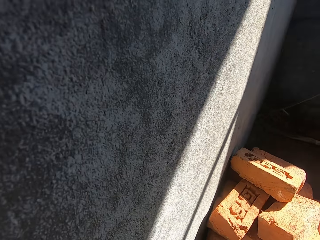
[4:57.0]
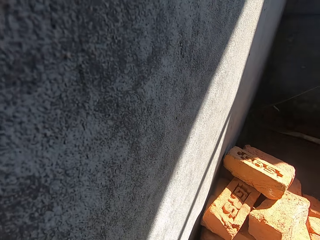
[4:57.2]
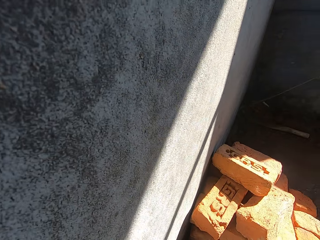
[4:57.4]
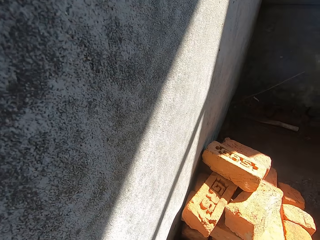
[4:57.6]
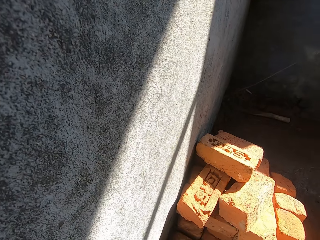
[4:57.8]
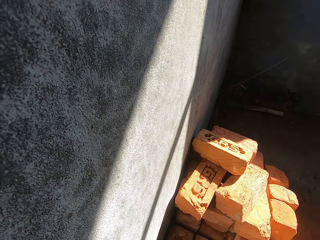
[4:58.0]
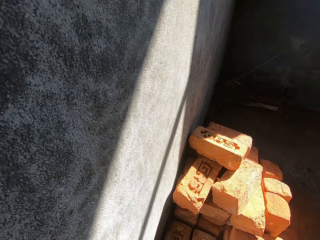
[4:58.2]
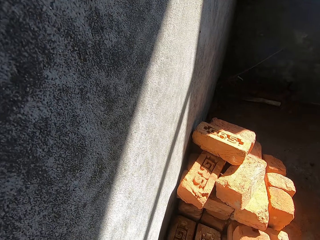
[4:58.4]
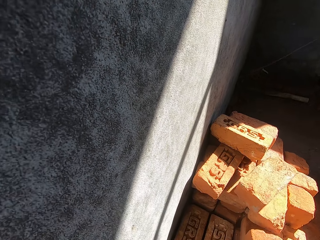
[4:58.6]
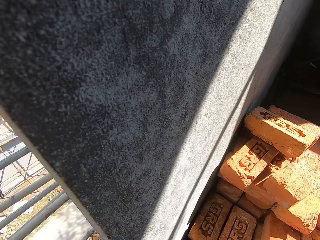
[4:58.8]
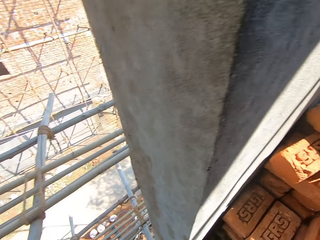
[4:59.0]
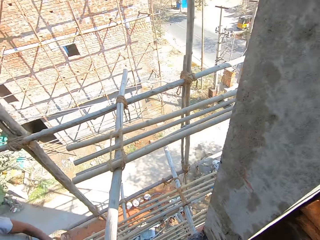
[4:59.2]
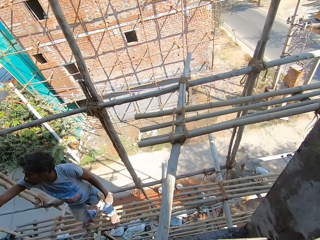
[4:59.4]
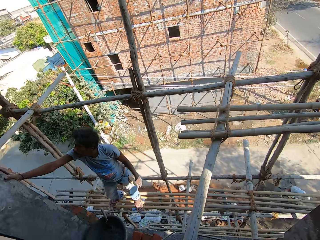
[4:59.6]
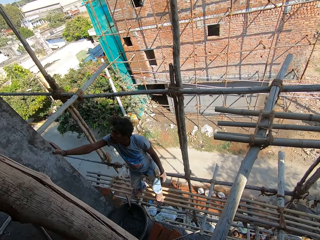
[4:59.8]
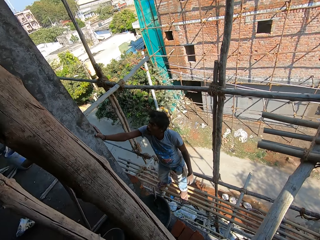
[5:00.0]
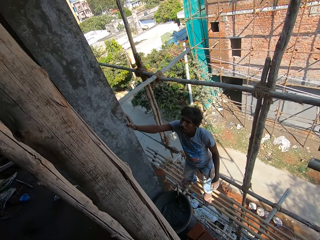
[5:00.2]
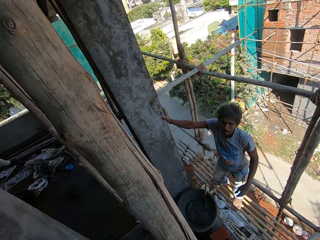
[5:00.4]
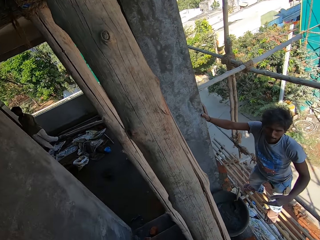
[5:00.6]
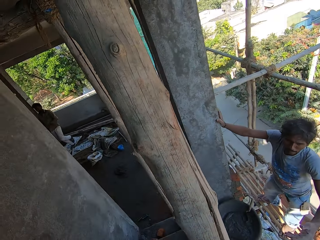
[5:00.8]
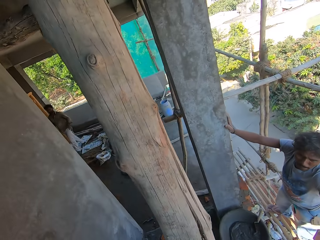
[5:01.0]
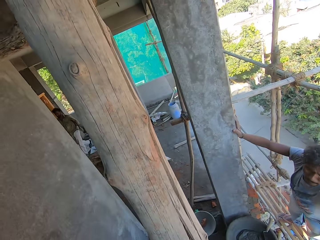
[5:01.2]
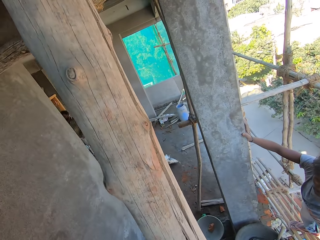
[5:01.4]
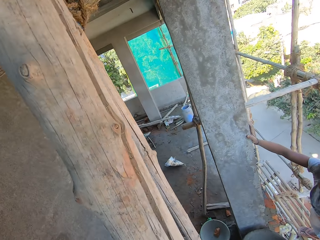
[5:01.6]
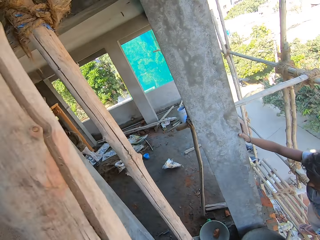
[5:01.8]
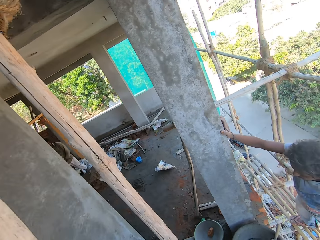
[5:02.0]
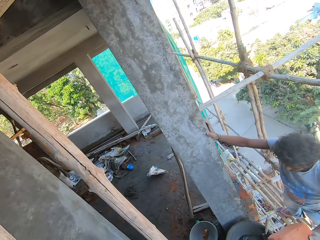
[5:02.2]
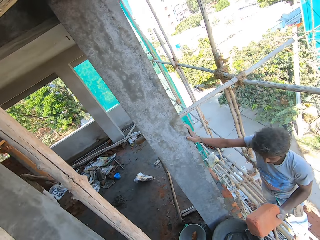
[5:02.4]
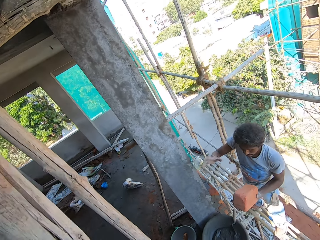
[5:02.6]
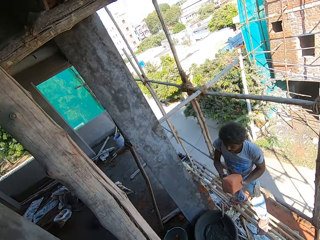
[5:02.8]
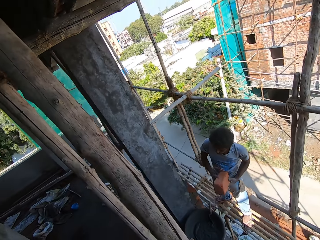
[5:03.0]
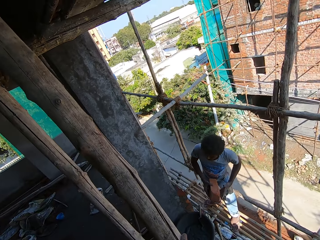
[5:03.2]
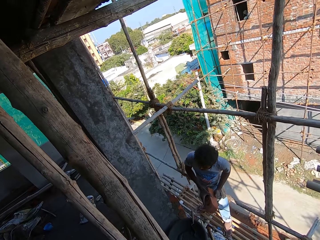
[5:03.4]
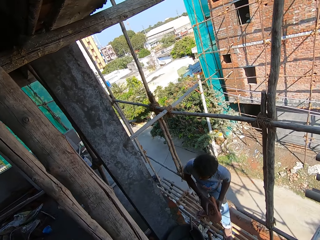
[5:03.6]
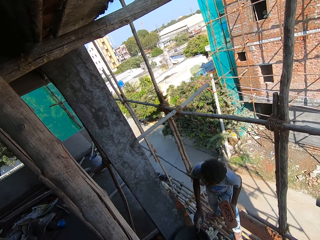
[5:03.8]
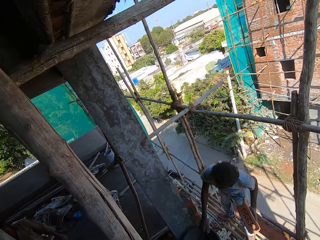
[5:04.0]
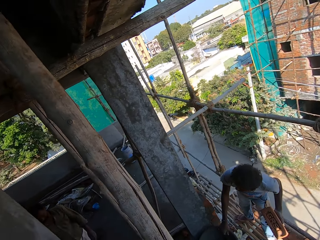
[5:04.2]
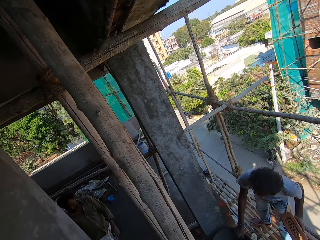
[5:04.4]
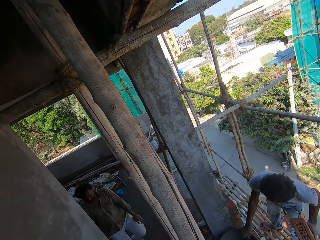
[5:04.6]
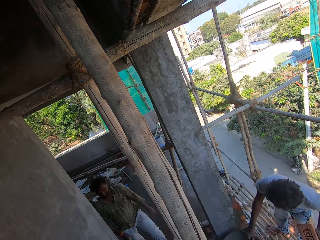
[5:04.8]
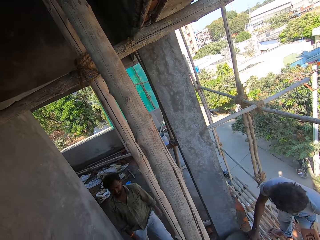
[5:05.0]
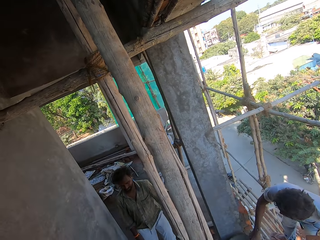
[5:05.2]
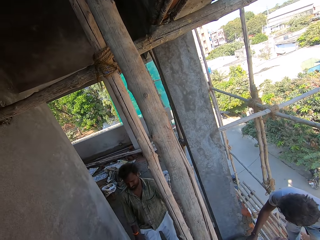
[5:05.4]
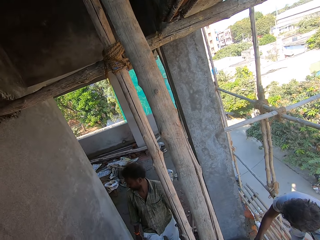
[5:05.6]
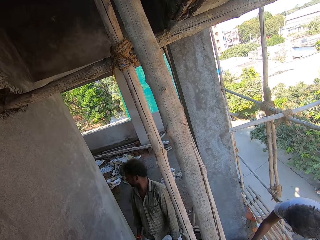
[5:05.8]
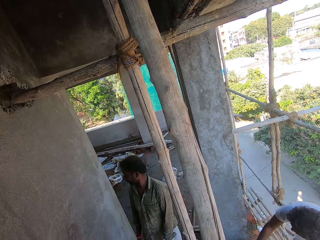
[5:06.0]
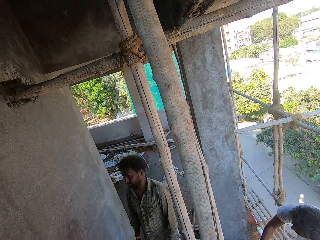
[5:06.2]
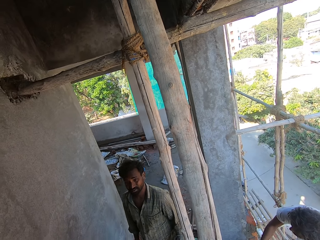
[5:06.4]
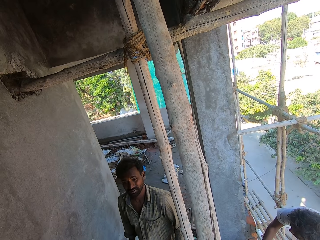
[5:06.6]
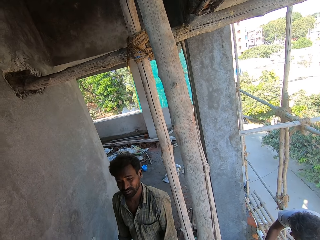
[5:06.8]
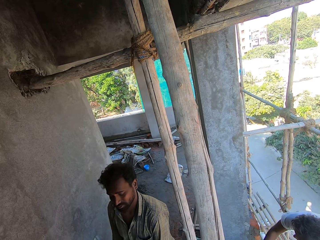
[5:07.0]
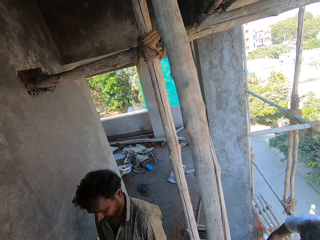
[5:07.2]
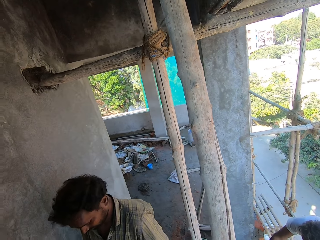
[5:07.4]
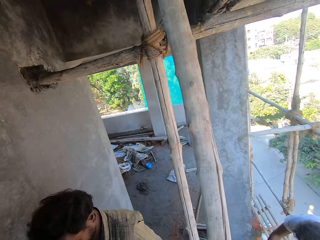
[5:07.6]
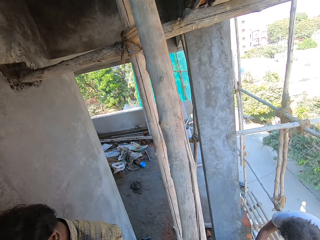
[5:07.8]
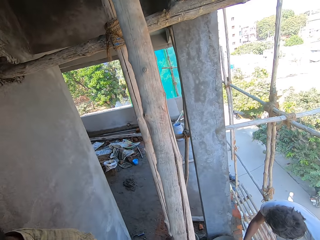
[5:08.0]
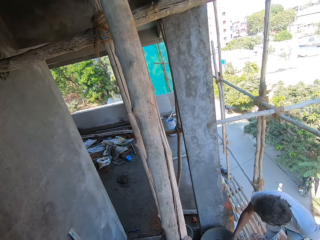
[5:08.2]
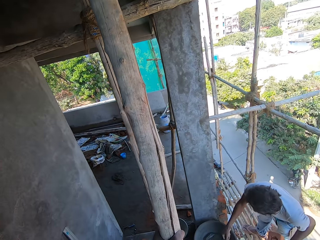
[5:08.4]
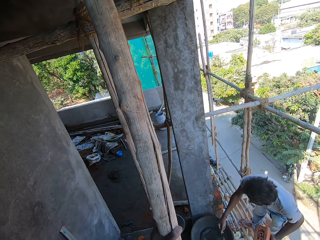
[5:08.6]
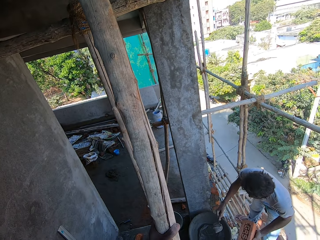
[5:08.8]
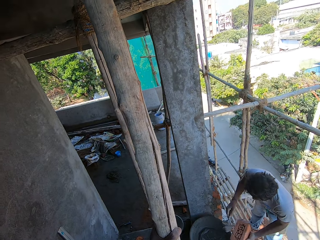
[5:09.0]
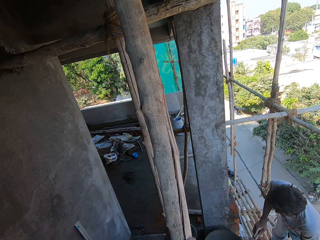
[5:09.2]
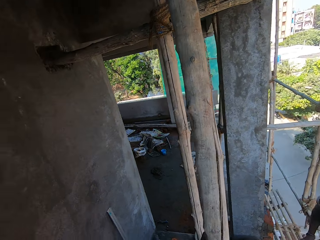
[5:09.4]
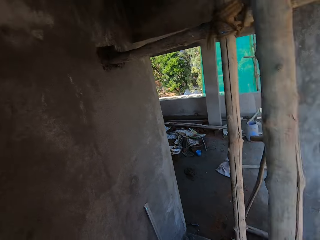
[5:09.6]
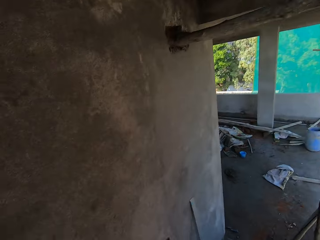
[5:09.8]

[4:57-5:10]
The camera wearer takes the brick on the floor. They give a person the brick. A man holds the brick. Another man walks the stairs.

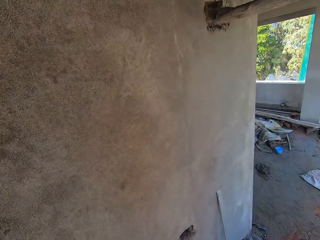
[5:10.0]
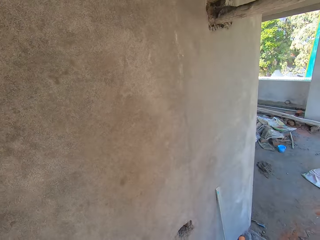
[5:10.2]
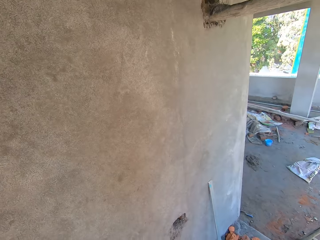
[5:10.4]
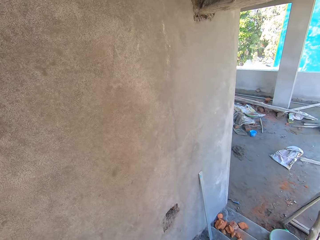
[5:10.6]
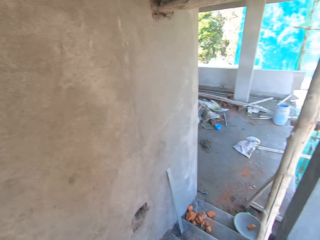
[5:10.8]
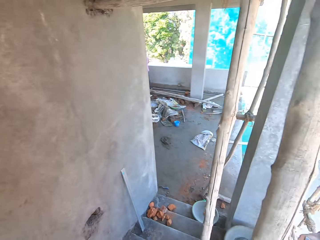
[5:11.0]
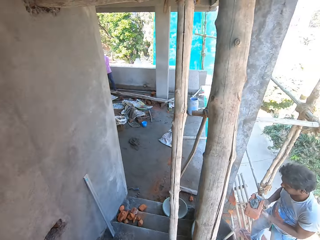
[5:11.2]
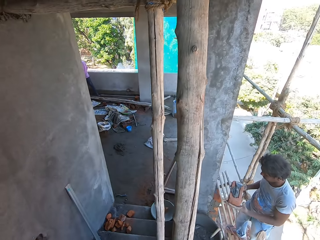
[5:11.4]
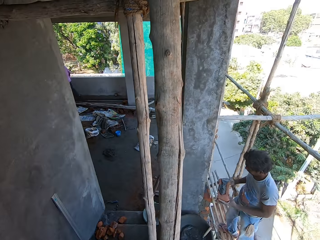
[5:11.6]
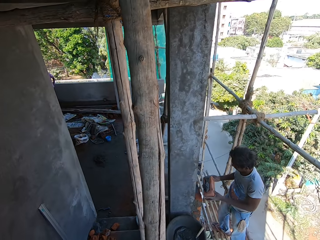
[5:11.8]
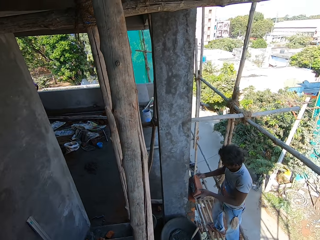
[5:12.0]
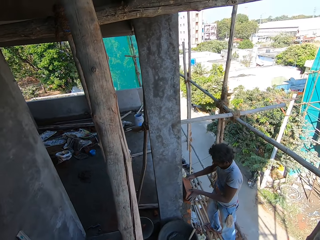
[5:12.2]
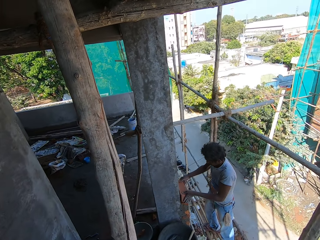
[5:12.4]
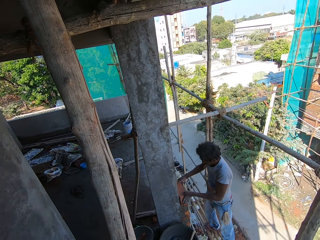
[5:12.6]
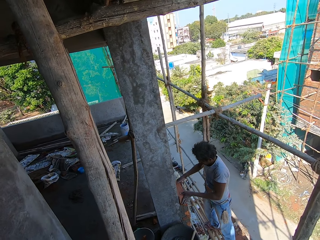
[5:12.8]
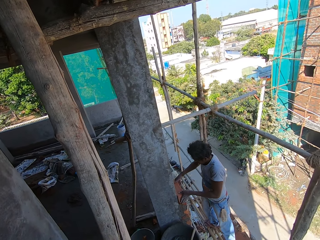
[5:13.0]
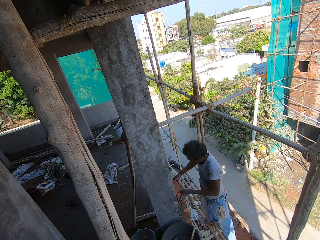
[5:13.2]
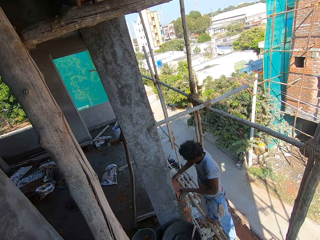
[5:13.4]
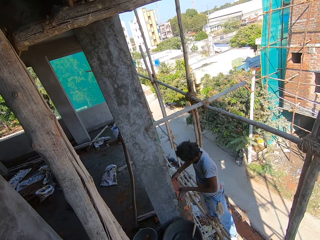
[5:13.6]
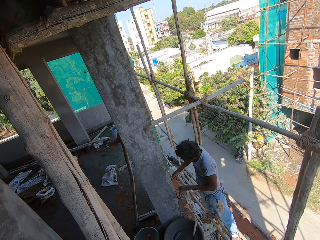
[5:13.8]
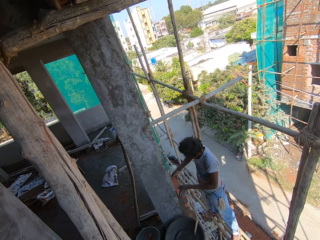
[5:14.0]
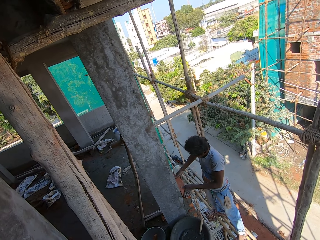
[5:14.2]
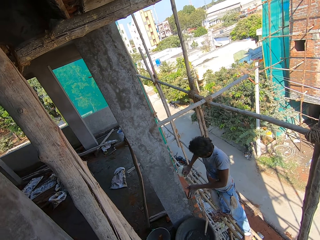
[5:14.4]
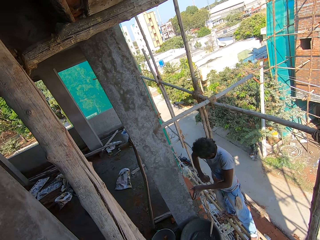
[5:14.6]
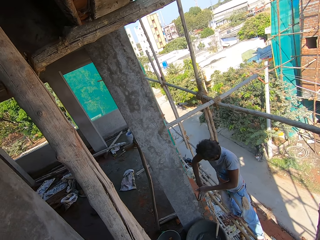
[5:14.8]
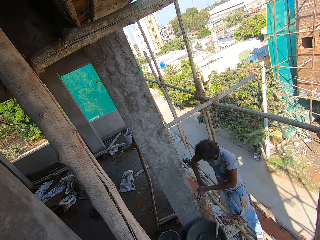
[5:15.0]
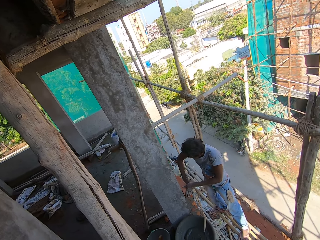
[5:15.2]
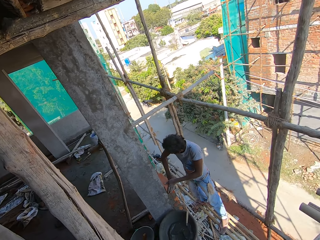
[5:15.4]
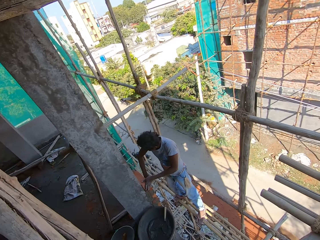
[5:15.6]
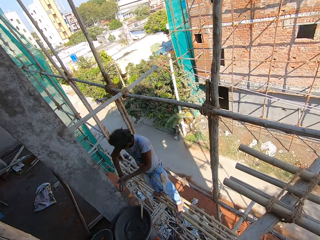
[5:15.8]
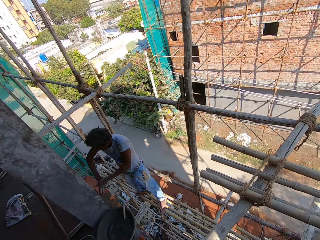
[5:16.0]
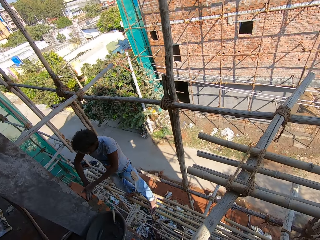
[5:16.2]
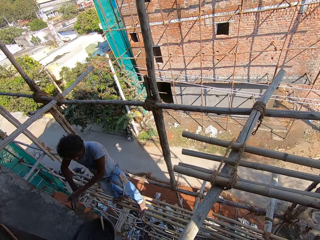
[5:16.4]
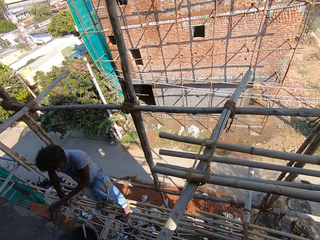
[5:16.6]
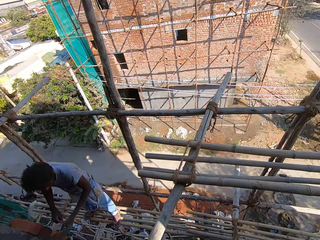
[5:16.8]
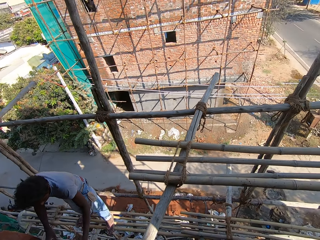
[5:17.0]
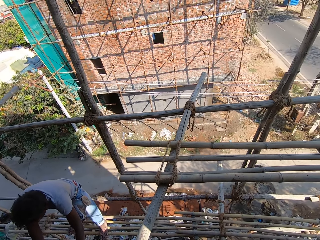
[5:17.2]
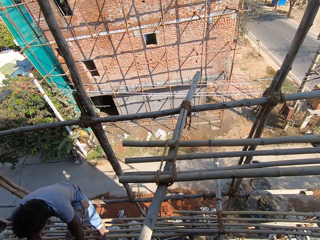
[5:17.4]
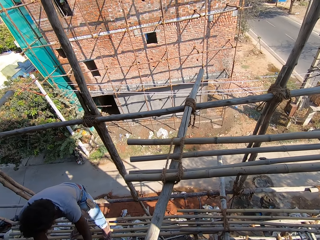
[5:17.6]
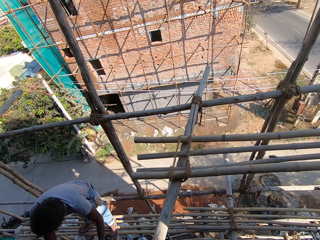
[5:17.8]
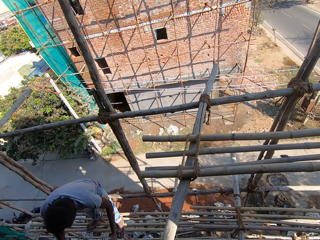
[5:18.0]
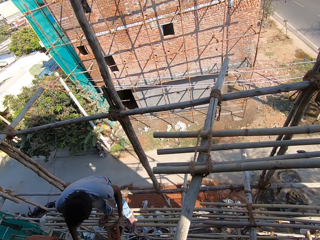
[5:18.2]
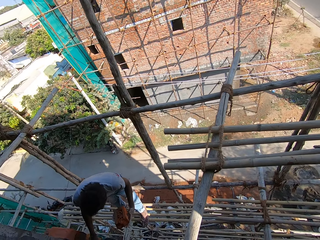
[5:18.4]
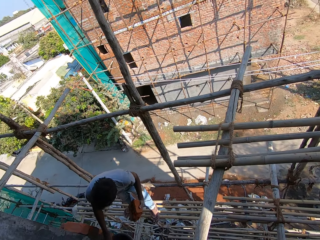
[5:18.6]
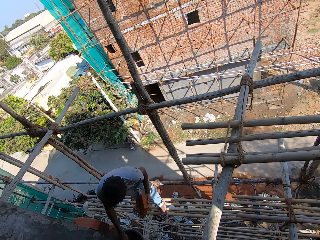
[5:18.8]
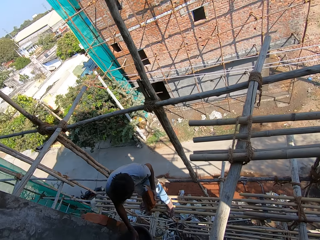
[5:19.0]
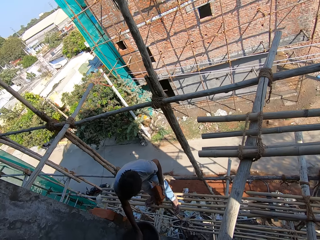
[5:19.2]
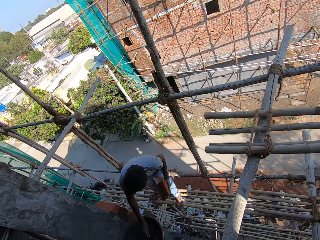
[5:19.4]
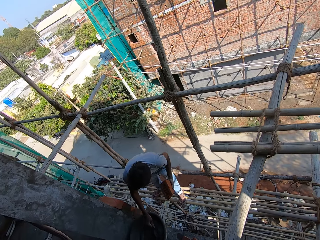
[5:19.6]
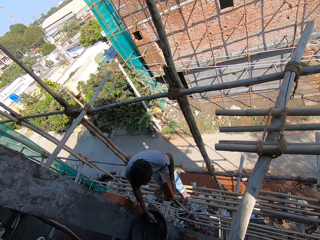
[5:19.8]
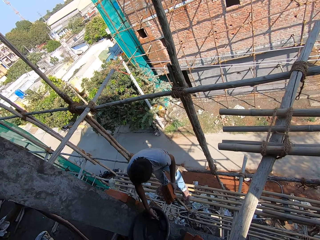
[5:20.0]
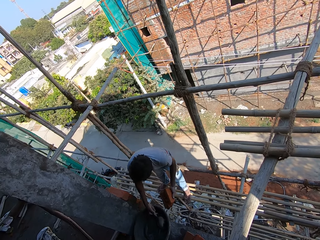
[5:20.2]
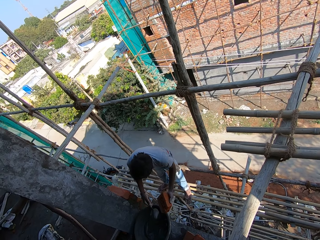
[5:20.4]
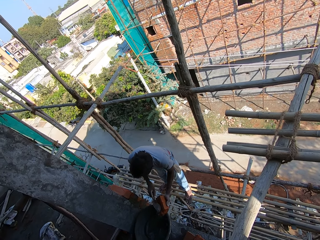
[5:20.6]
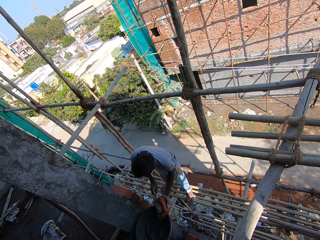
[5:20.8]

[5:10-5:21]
A person attaches the brick on the wall. The camera wearer talks to the person. The person holds a brick.
